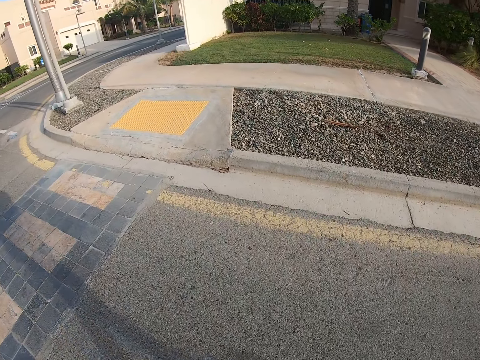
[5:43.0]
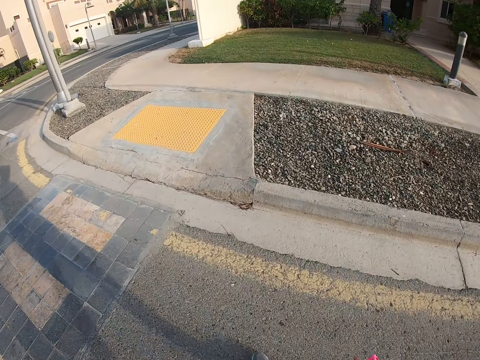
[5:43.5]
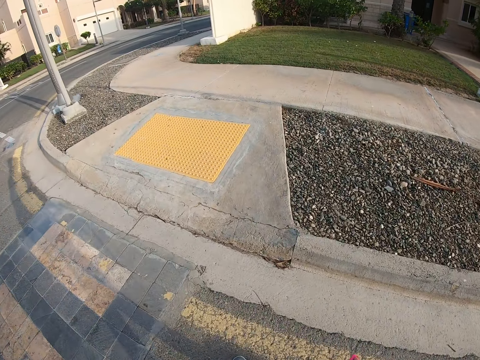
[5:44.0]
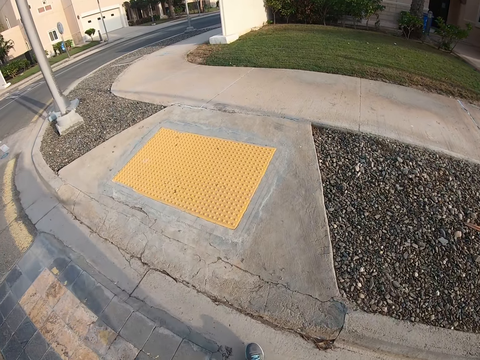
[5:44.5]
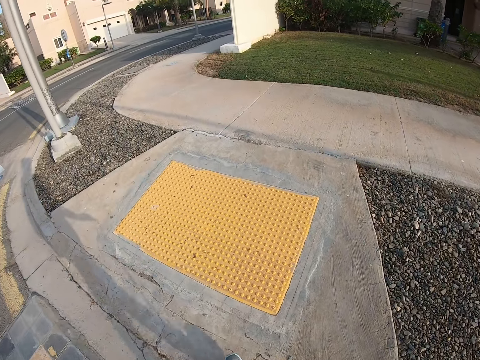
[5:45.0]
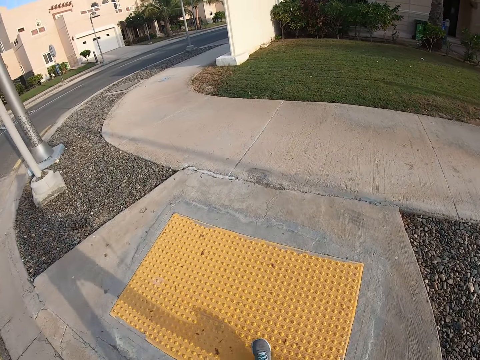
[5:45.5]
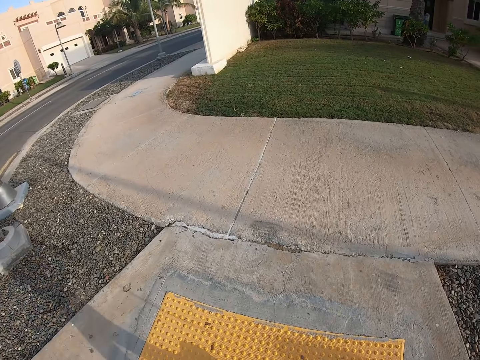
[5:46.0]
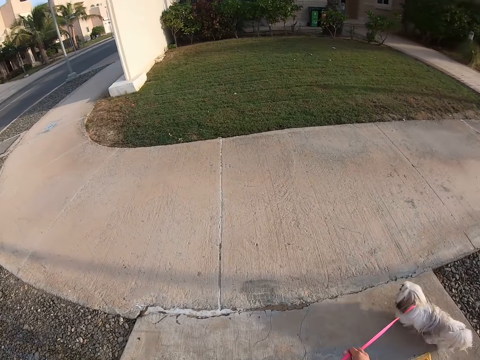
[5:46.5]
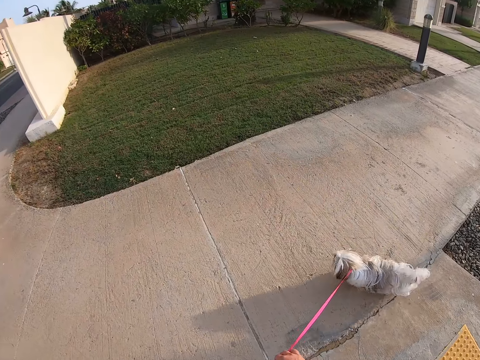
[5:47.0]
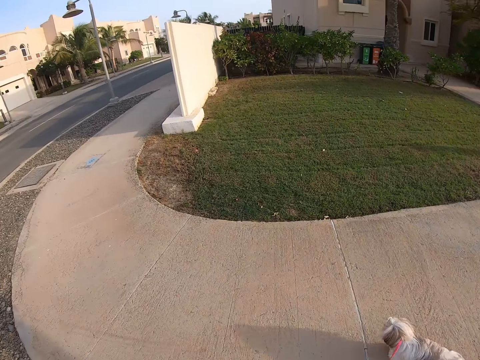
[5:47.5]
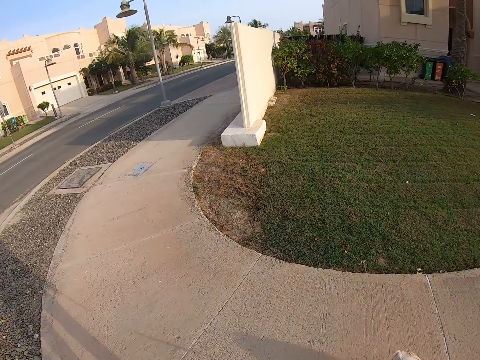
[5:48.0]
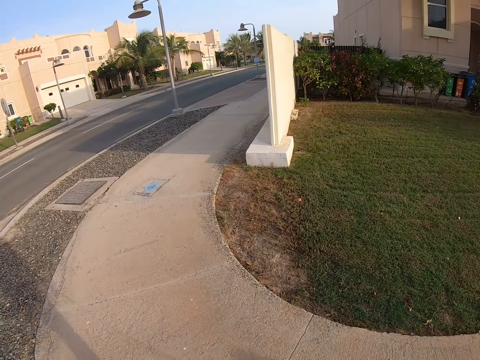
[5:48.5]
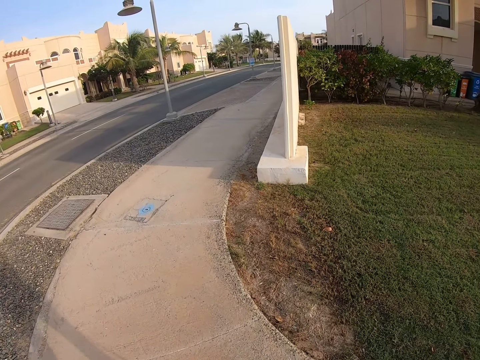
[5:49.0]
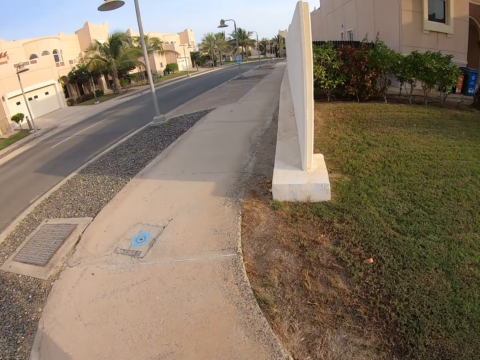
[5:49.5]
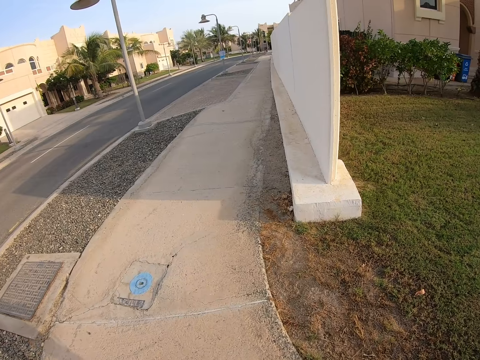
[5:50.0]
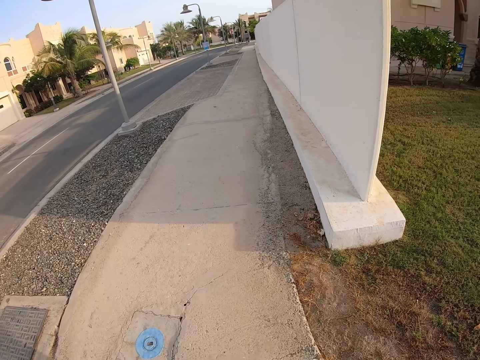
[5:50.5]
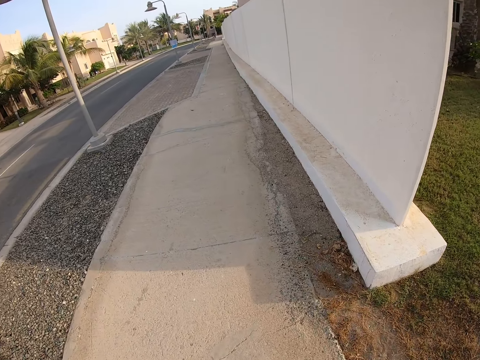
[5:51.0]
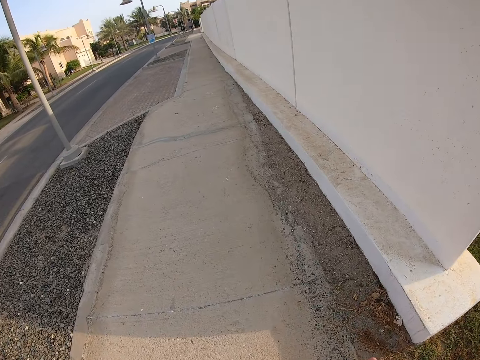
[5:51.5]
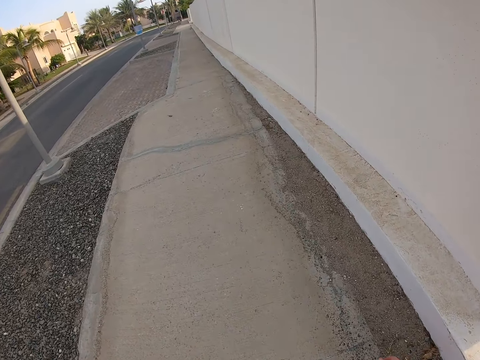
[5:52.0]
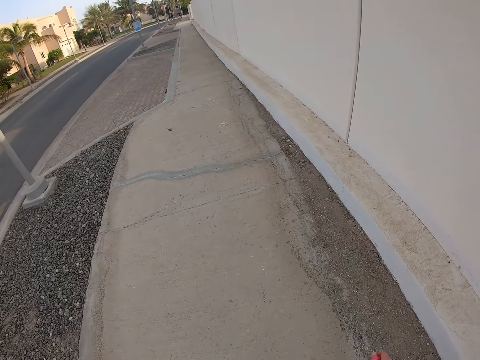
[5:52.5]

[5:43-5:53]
The camera wearer walks with the dog in the pavement.

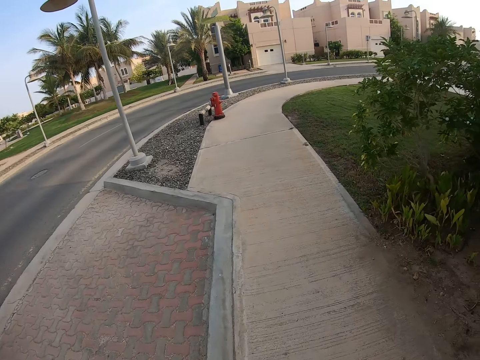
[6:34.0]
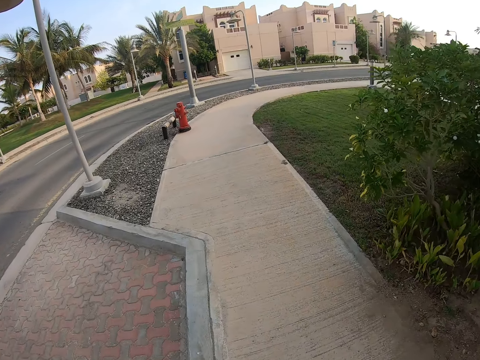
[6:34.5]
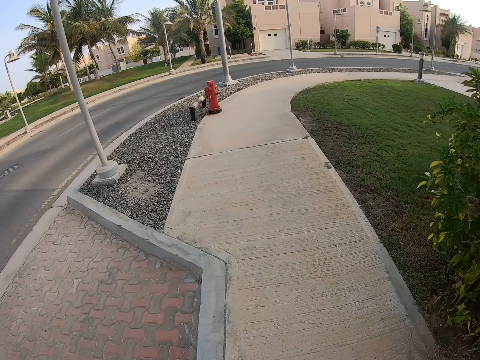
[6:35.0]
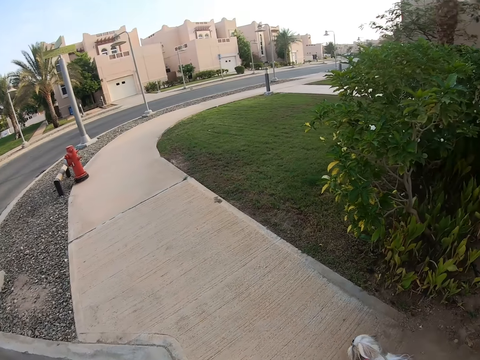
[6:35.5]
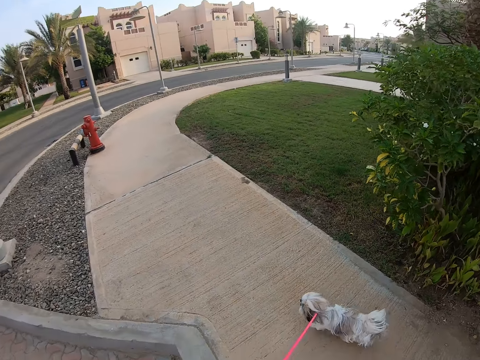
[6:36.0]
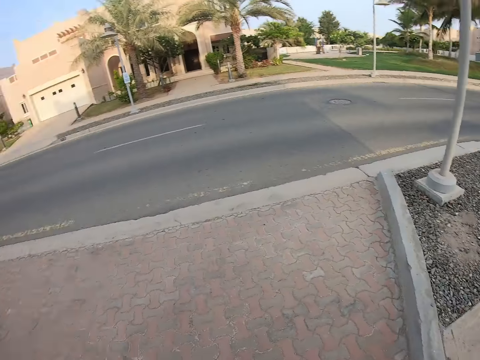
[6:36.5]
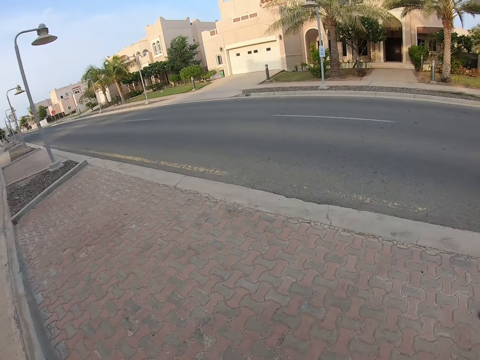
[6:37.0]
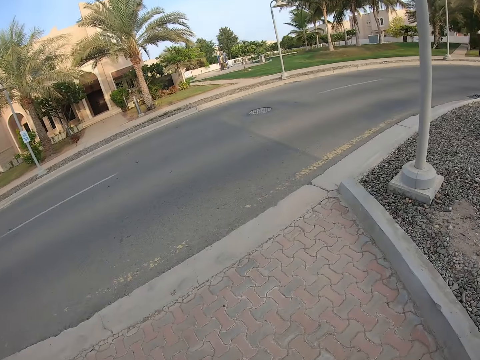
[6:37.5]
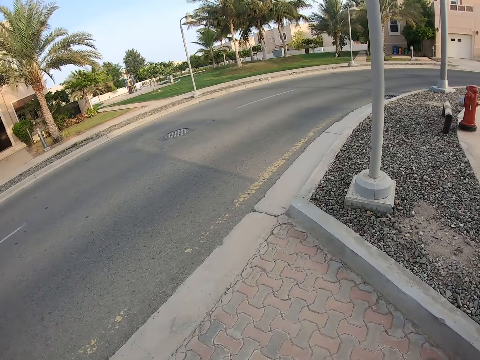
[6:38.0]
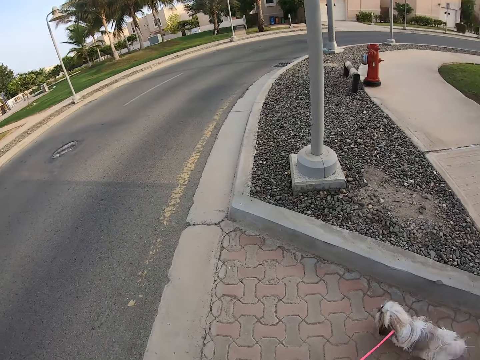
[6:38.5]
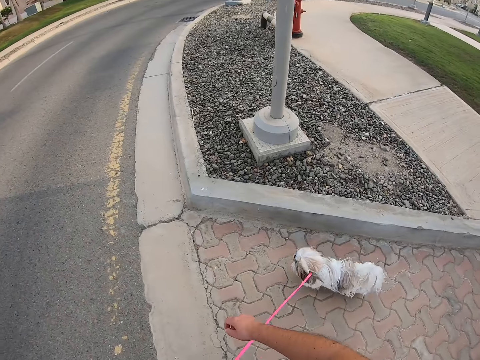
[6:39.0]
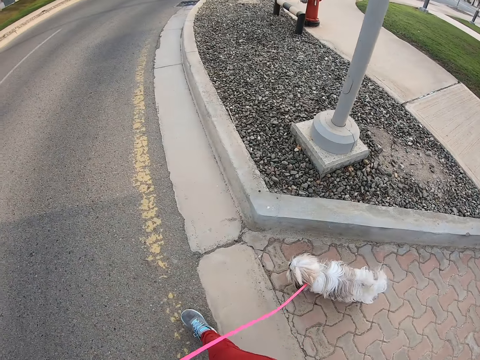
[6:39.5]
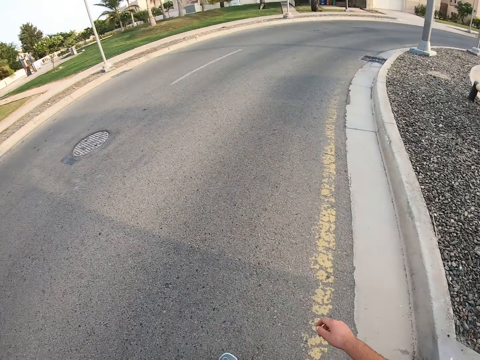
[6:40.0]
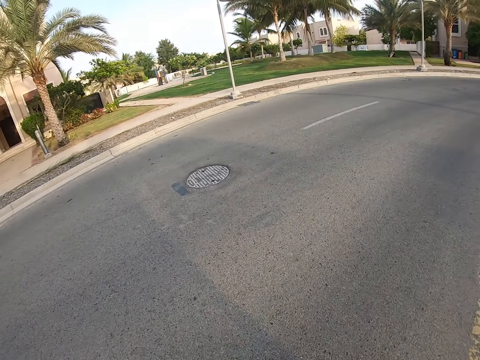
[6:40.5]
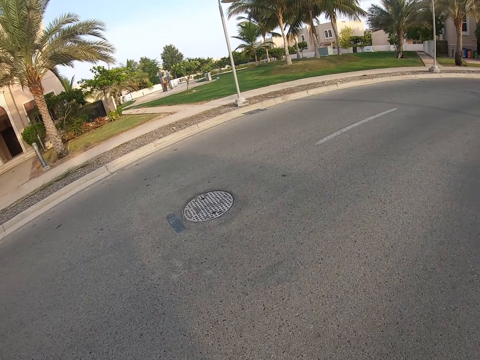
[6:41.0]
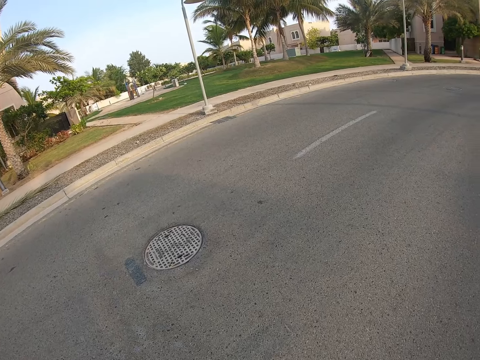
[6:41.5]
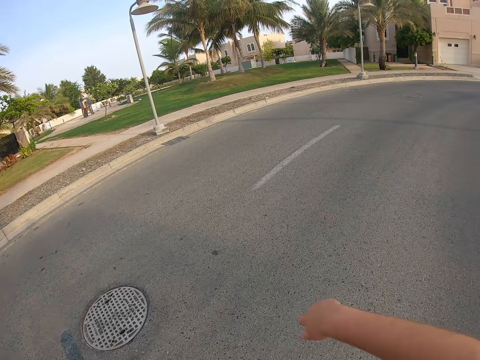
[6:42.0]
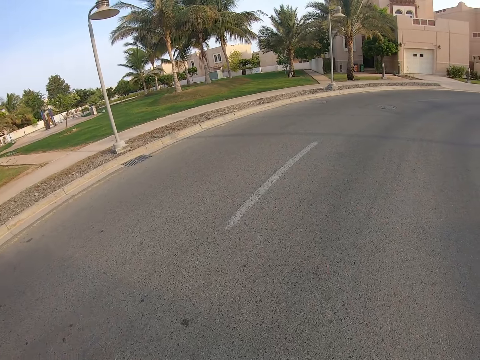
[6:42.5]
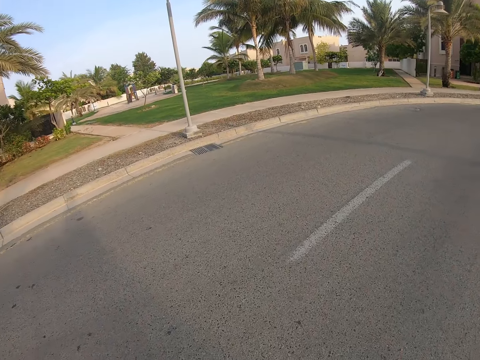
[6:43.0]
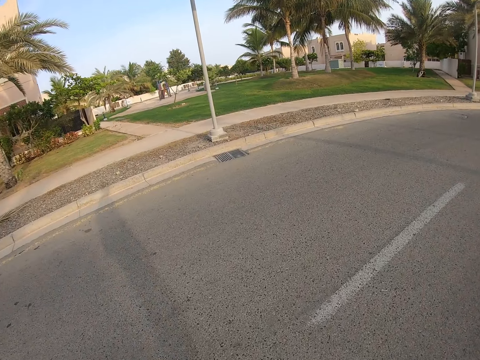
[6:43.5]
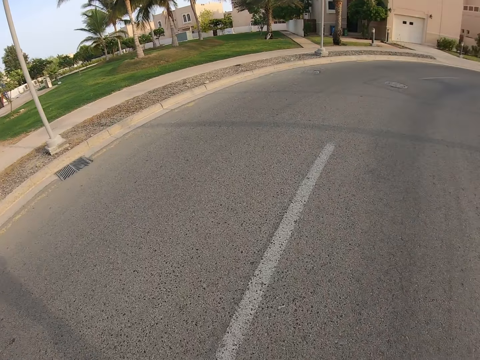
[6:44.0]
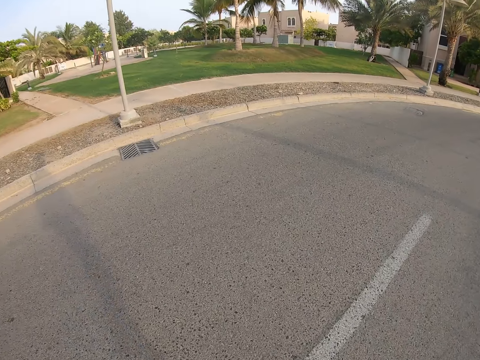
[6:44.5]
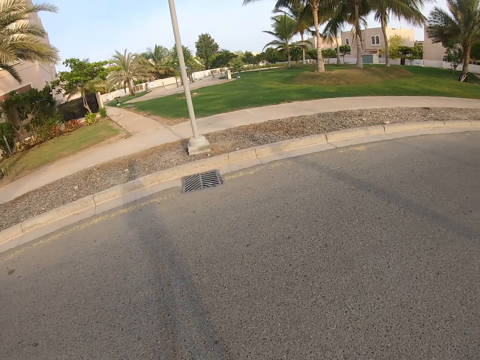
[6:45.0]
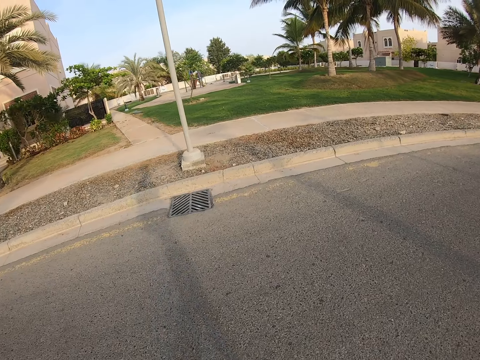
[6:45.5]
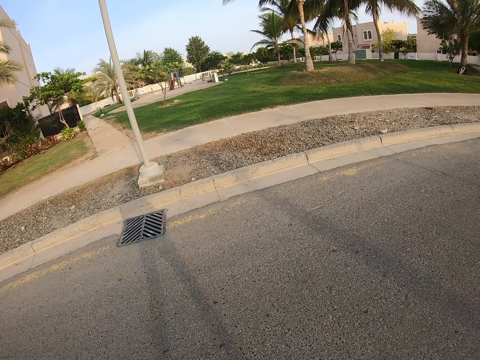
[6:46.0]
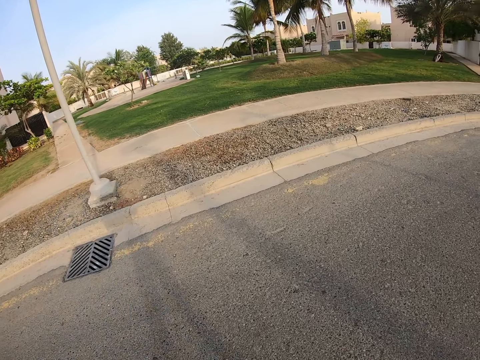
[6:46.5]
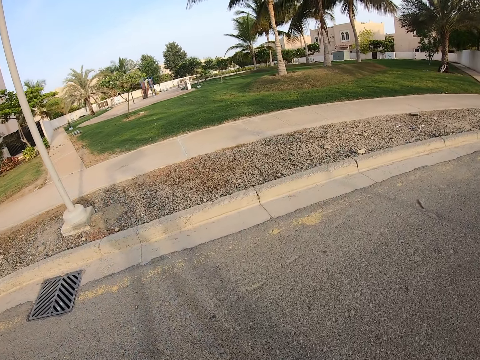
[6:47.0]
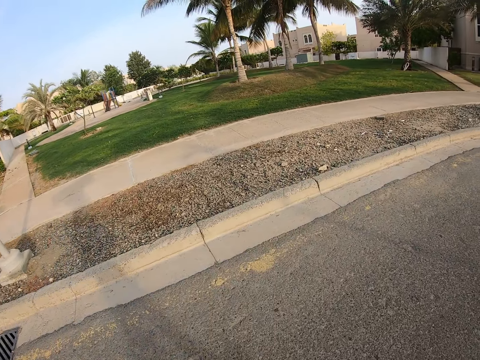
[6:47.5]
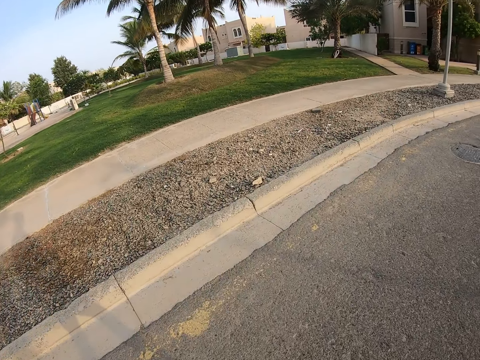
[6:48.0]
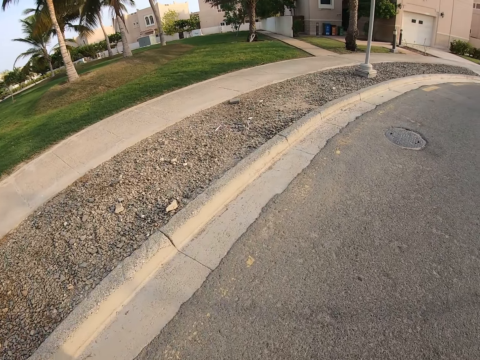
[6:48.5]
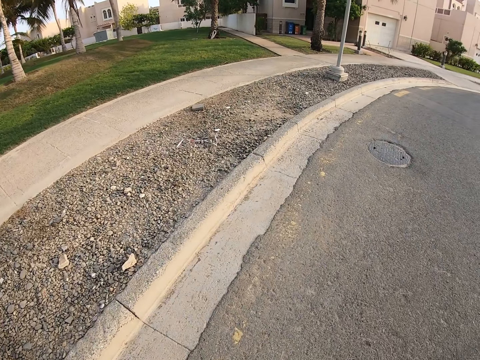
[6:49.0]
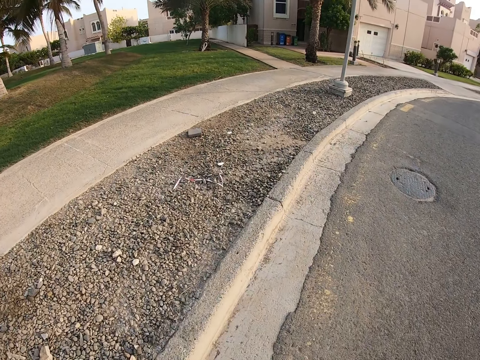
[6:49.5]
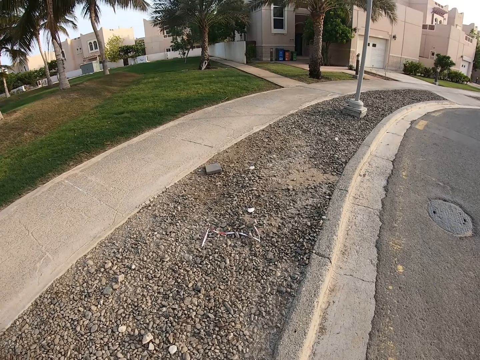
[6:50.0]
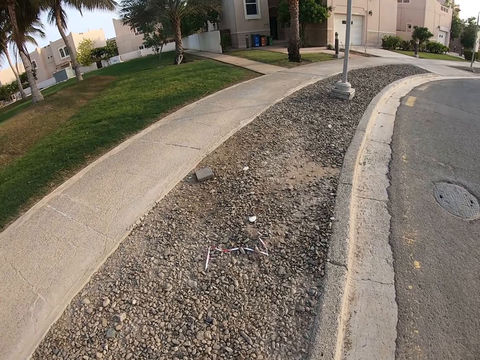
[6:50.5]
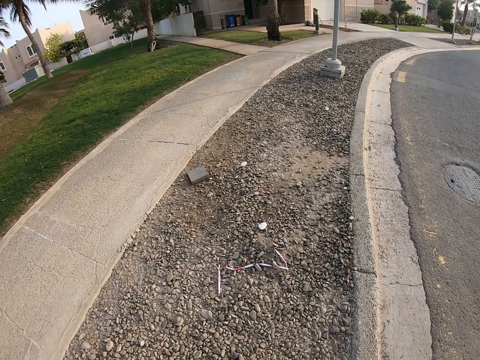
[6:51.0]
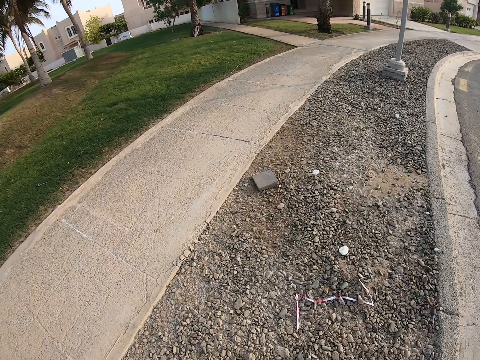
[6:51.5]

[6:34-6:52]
The camera wearer looks around. He walks with the dog in the pavement. He swings the right hand. He crosses the road with the dog. He raises the right hand. He crosses the road with the dog.
